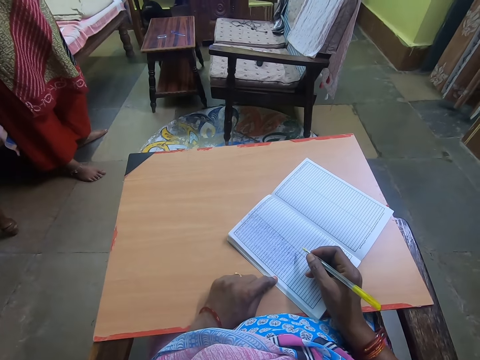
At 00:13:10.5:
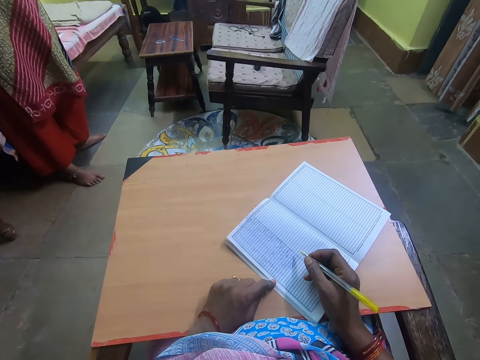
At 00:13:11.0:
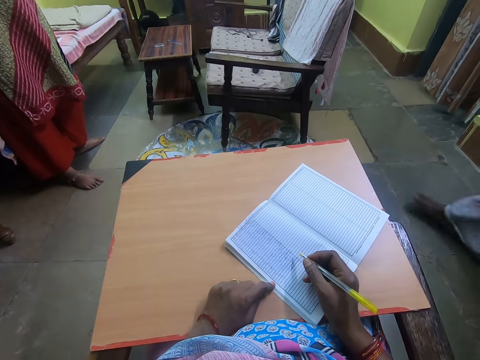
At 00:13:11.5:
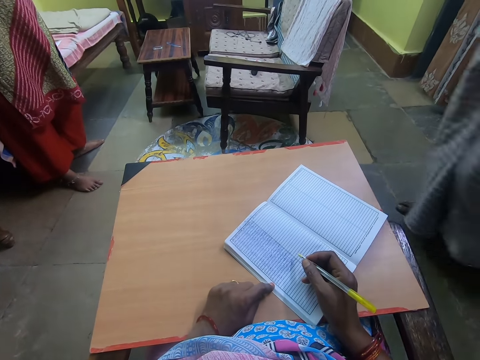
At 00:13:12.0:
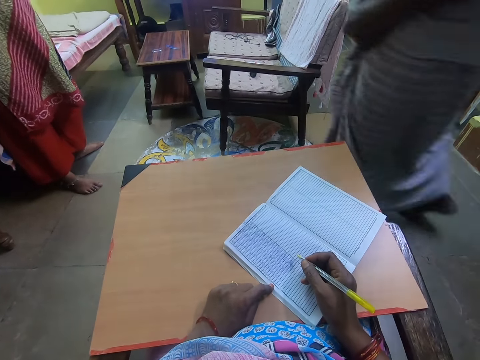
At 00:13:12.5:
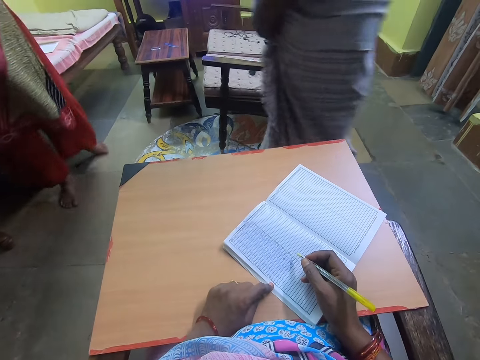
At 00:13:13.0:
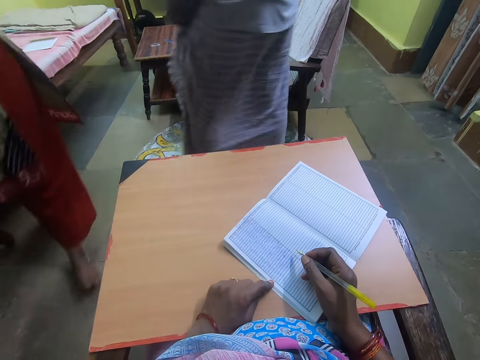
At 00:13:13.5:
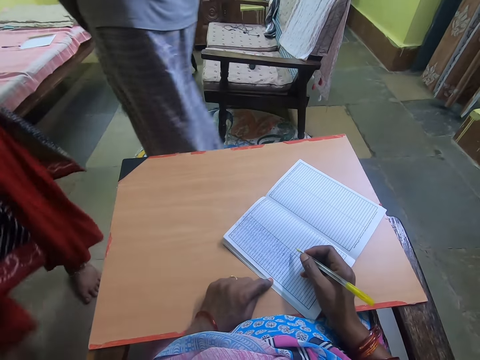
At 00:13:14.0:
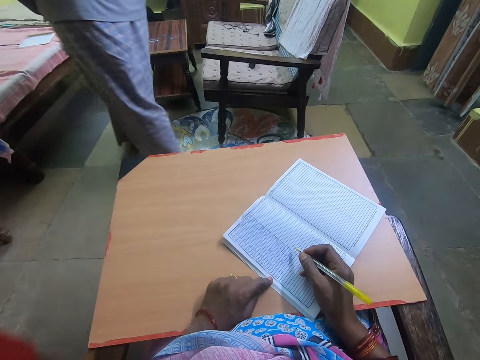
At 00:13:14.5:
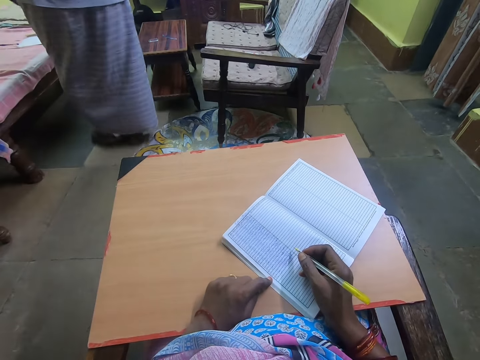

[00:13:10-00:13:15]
A man walks across the room. A woman walks away.
